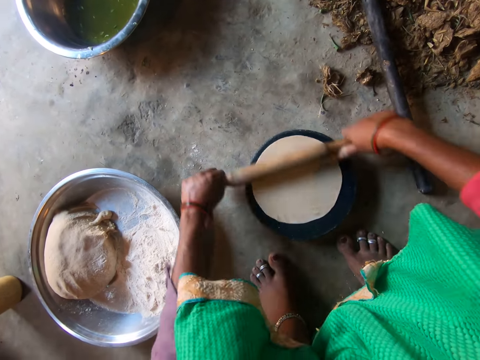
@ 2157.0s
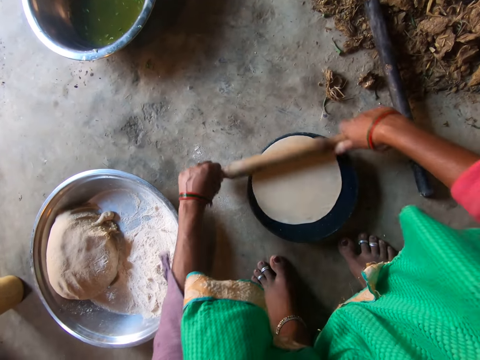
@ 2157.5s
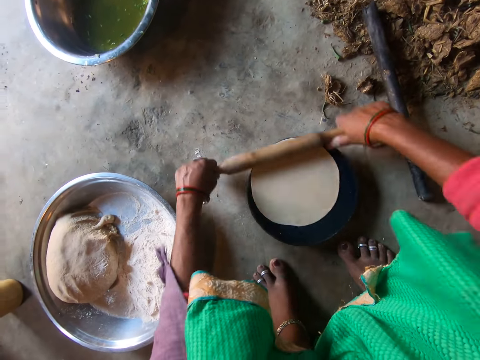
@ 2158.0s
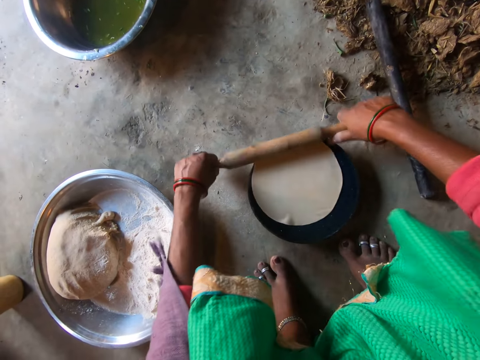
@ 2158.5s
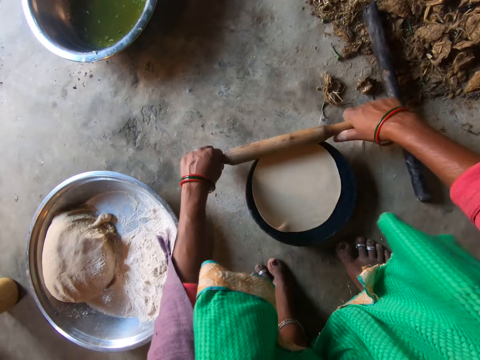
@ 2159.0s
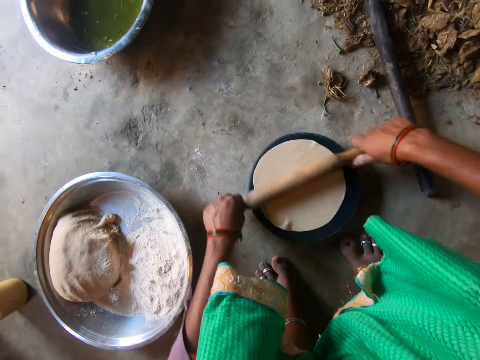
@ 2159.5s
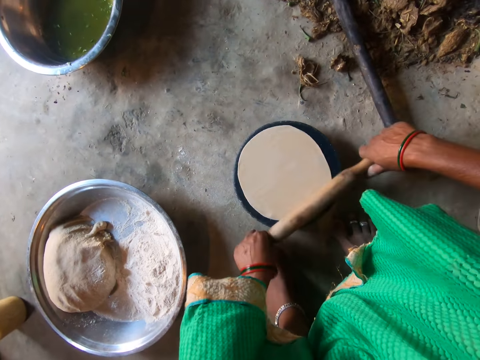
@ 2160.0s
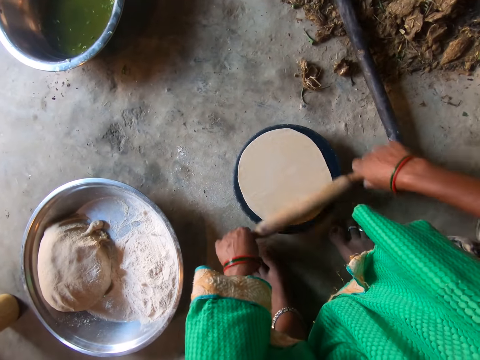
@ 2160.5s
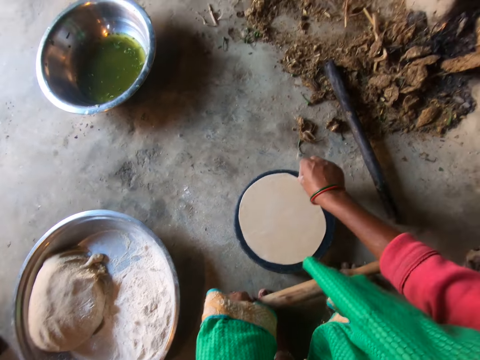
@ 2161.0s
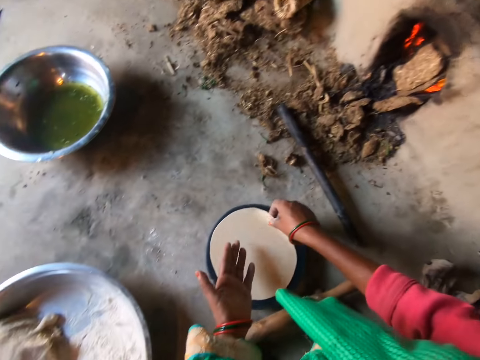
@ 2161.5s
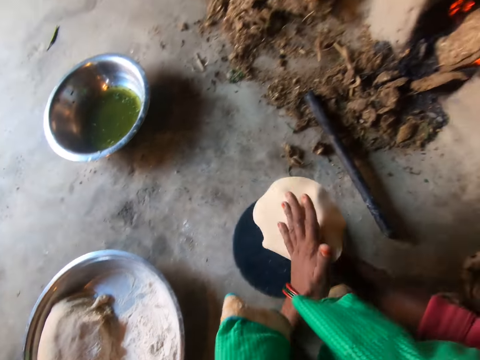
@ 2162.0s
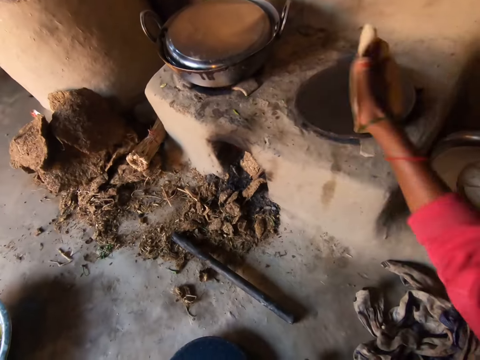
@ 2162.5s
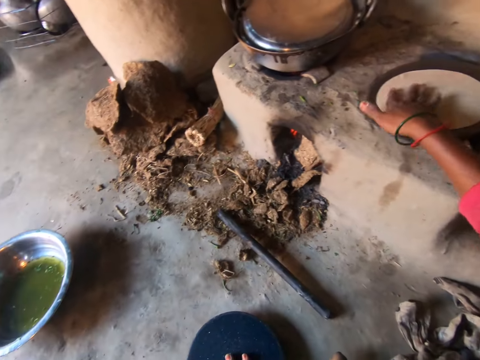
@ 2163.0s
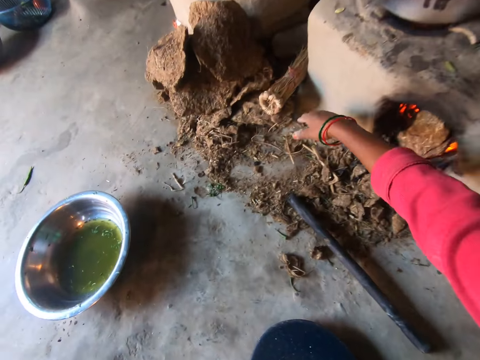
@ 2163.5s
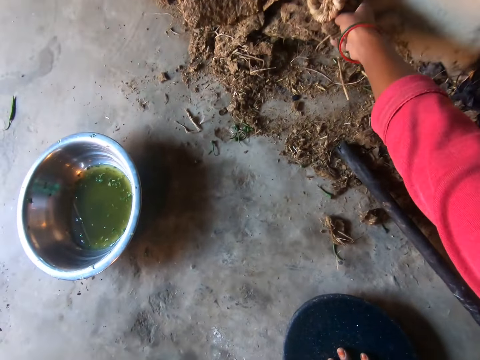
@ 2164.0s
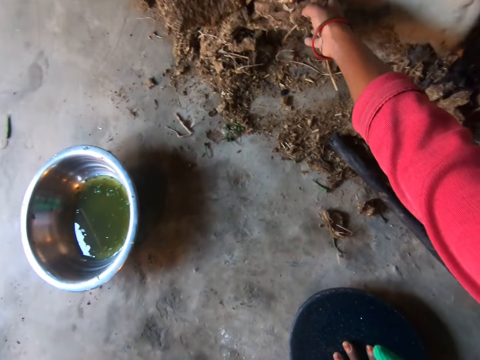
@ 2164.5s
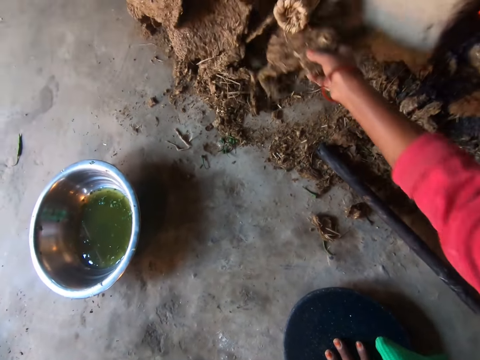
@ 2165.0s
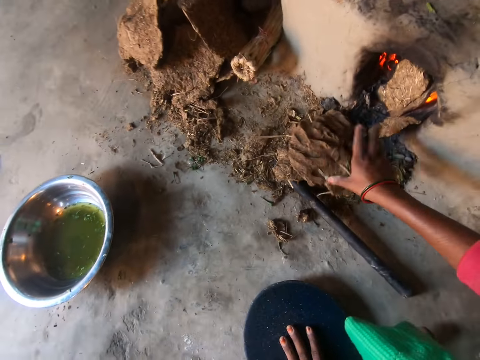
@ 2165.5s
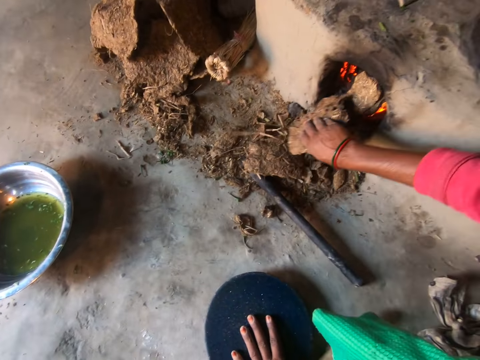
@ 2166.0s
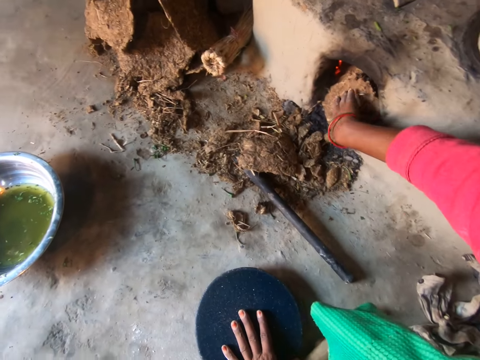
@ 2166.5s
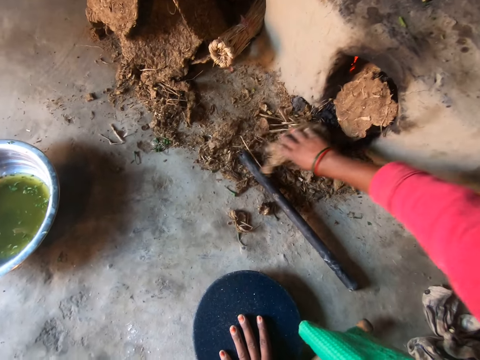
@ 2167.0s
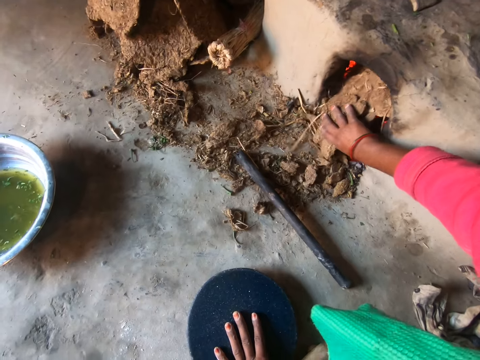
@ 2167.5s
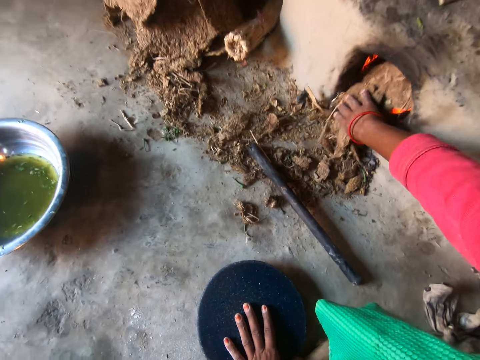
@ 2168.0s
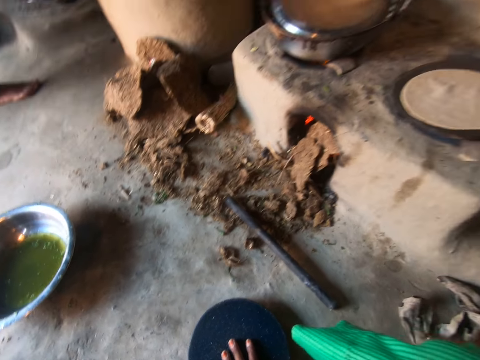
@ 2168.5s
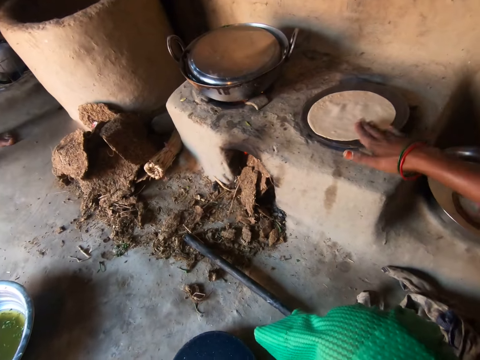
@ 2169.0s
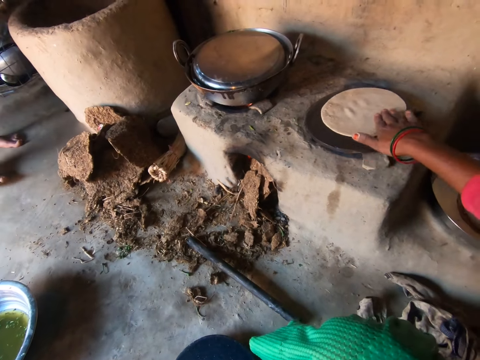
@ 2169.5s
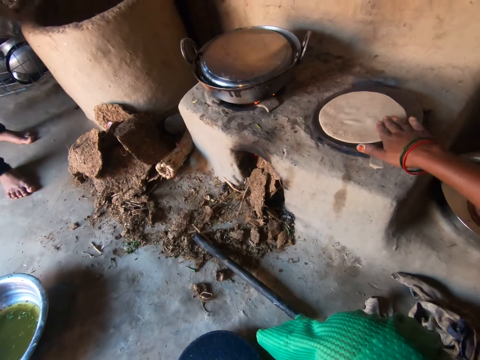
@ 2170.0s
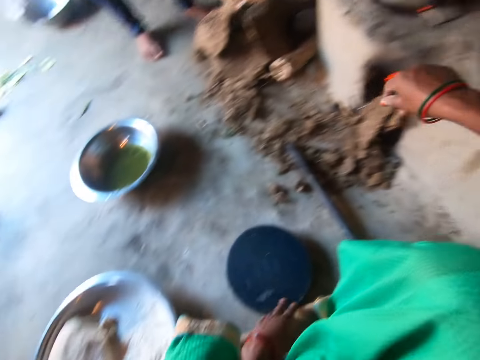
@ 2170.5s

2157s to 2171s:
The camera wearer takes the dough from the board on the floor with her right hand. She places the dough in her right hand on her left hand. She passes the dough in her left hand to her right hand. She places the dough in her right hand on the frying-pan on the stove. She picks hay from the floor with her right hand. She puts the hay in her right hand into the furnace beneath the stove. She picks hay from the floor with her right hand. She puts the hay in her right hand into the furnace beneath the stove. She adjusts the dough on the frying-pan on the stove with her right hand.

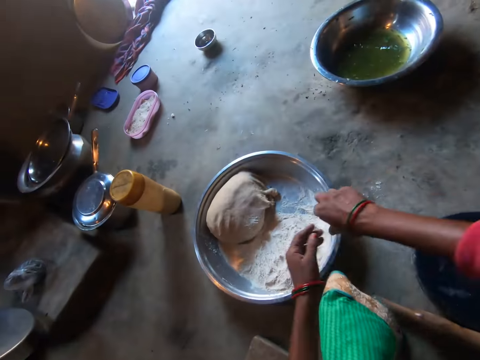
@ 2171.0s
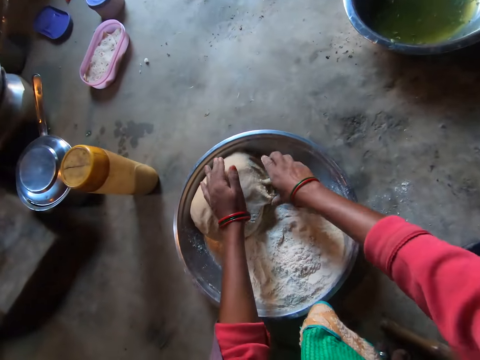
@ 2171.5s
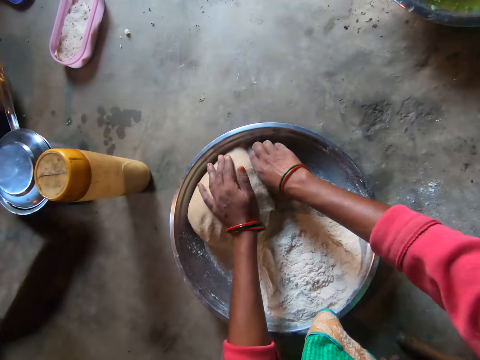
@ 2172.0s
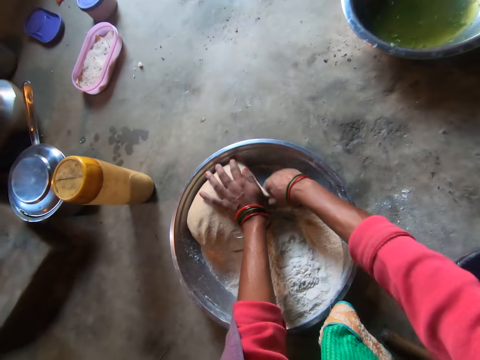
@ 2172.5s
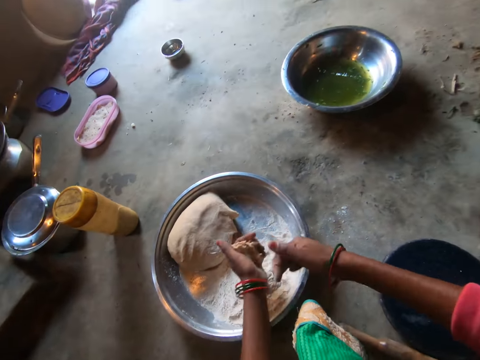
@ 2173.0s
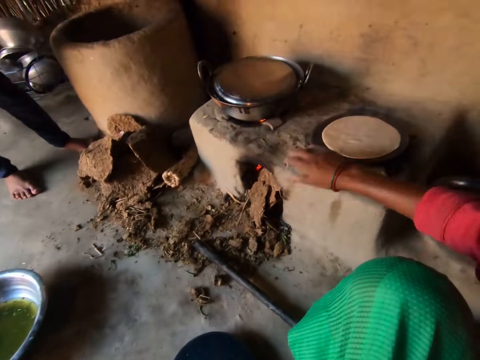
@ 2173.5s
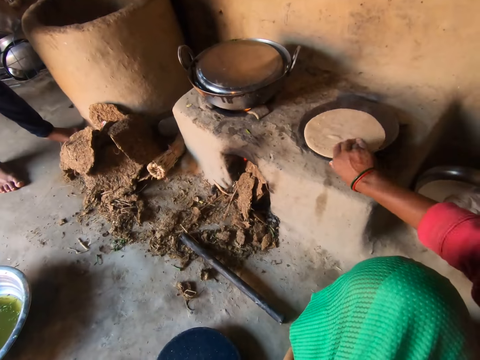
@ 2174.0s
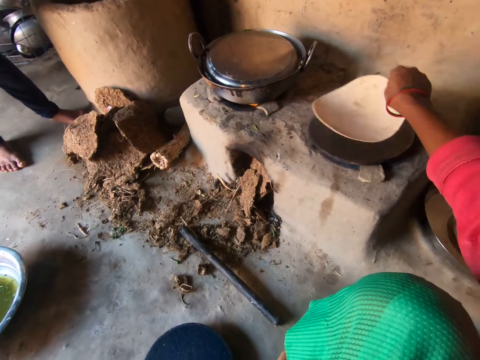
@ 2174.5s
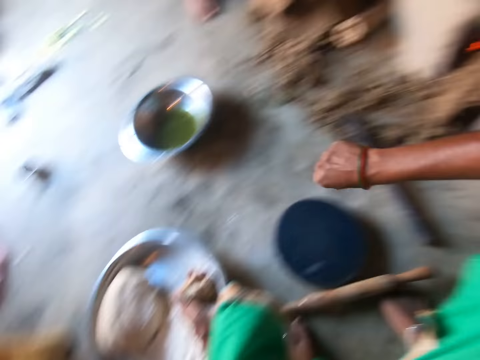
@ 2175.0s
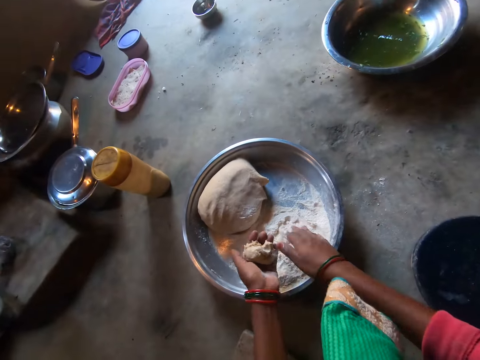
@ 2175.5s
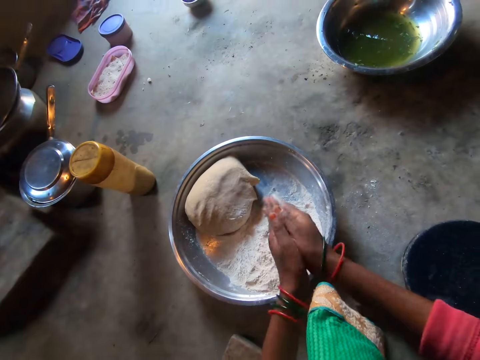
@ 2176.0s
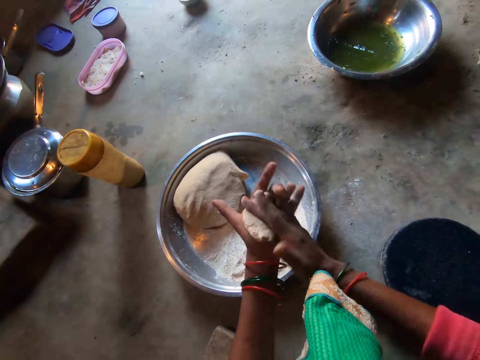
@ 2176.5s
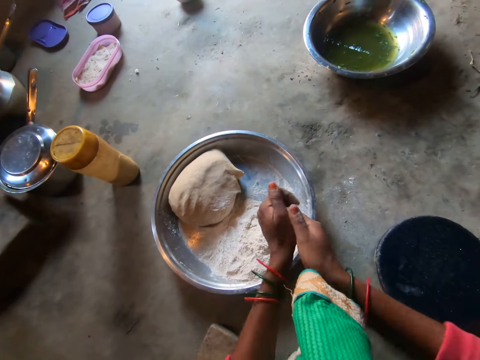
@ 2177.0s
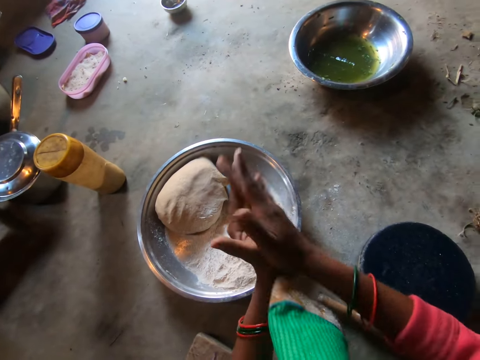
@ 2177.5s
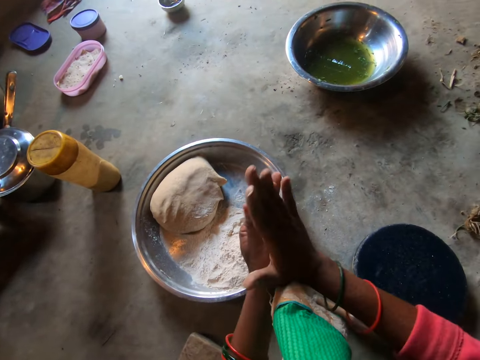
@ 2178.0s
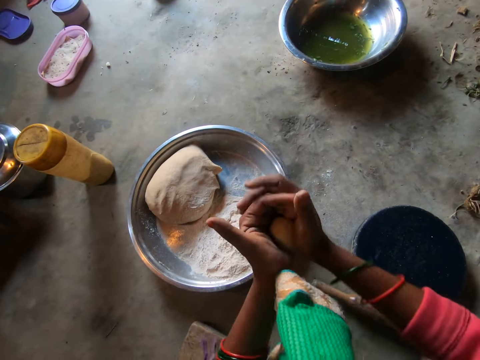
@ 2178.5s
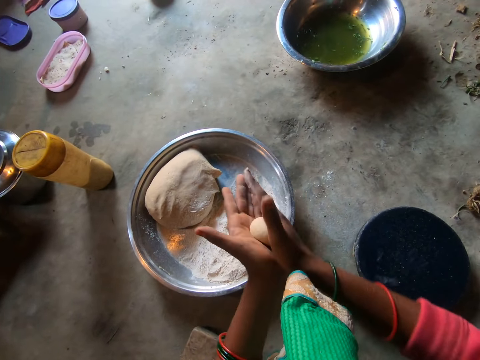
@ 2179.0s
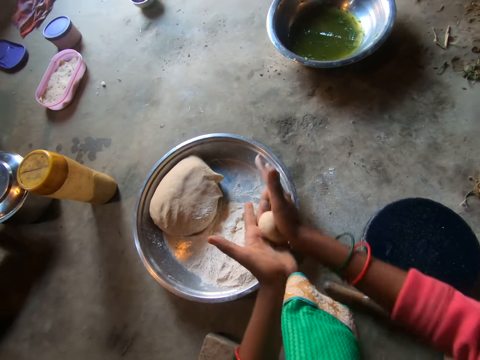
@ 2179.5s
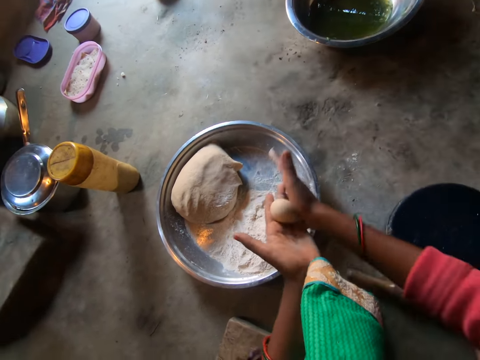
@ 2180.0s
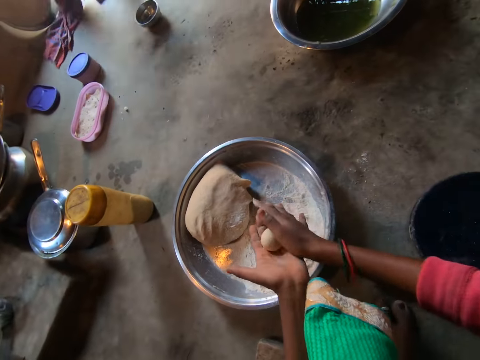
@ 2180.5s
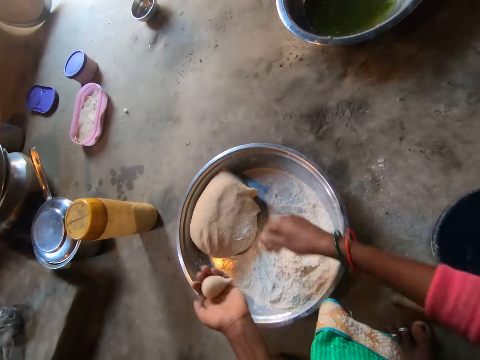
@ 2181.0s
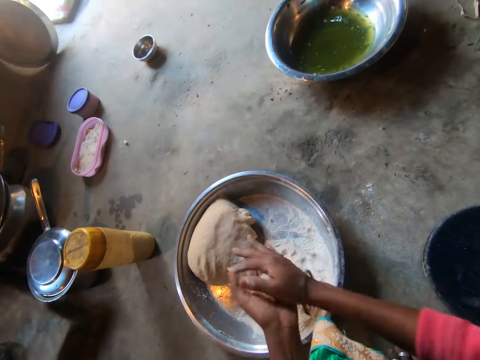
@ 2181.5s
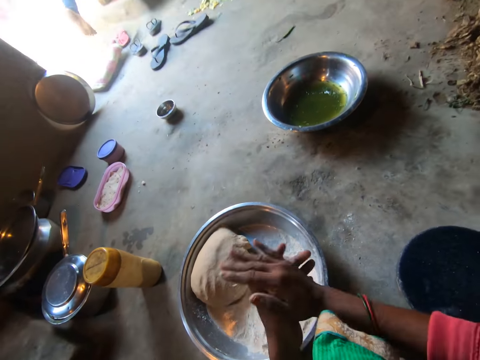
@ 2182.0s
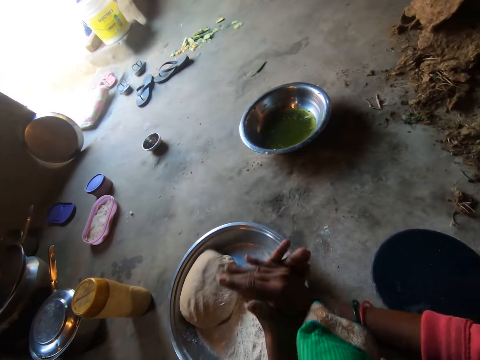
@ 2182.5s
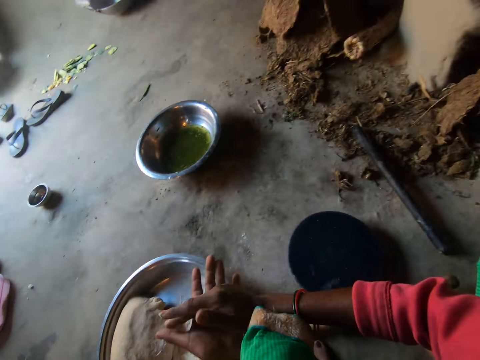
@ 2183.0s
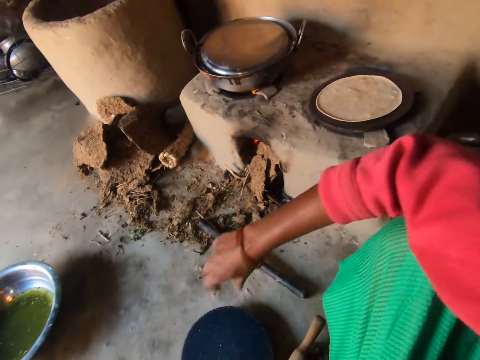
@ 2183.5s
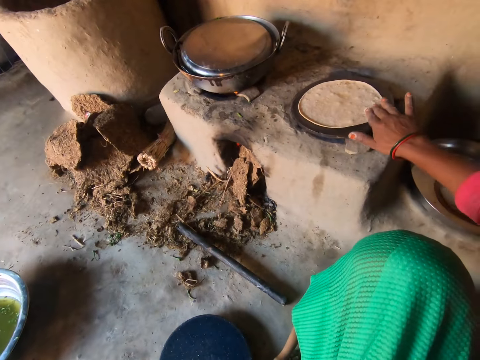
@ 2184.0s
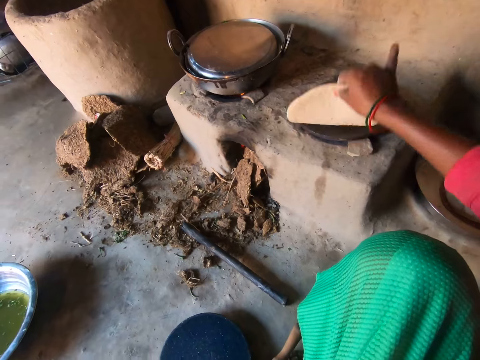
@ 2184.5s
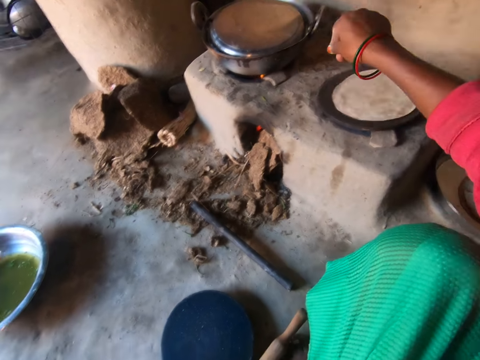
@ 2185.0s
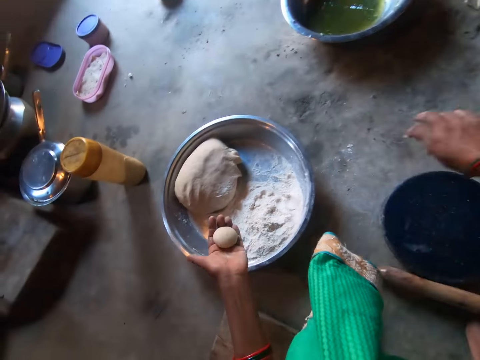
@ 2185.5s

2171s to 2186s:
The camera wearer turns the dough in the frying pan. She touches flour on the tray of dough on the floor with her right hand. She cuts dough from the dough in her hands with her right hand. She passes the dough in her right hand to her left hand. She flips the dough on the frying-pan on the stove with her right hand. She rolls the dough with her hands. She rolls the dough repeatedly. She drops a small piece of dough on the dough pile in a basin. She rolls the dough with her hands. She adjusts the chapati on the pan. She turns the flatbread.
